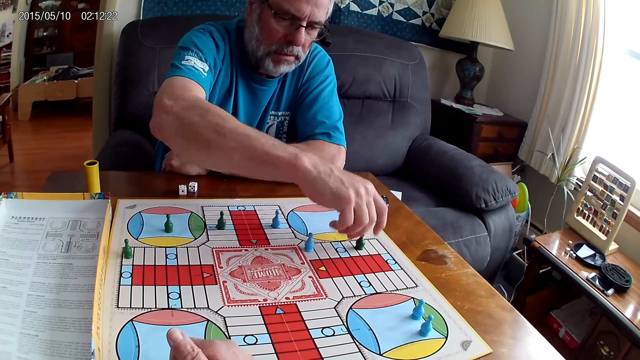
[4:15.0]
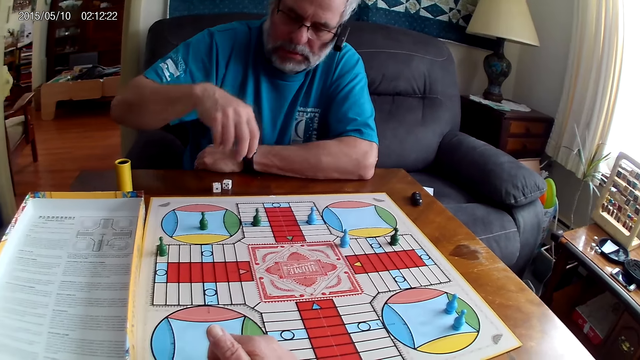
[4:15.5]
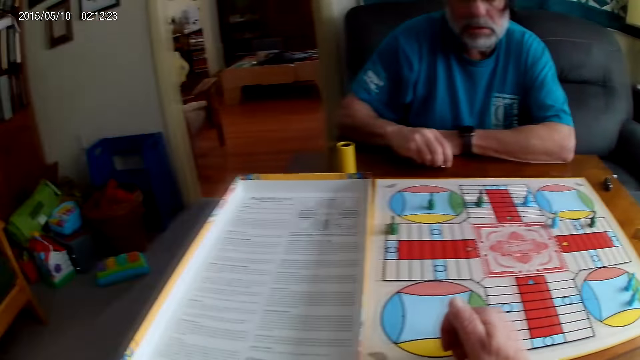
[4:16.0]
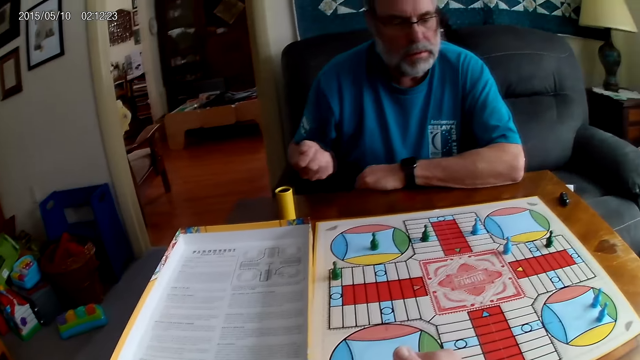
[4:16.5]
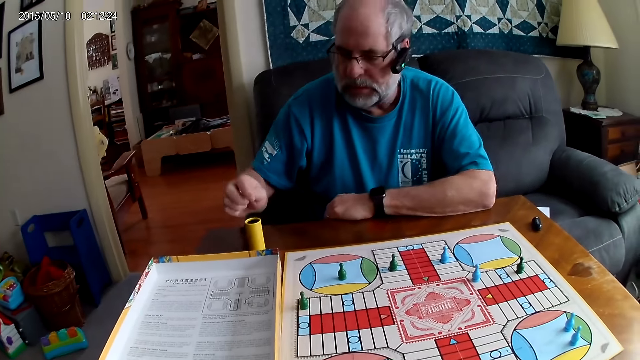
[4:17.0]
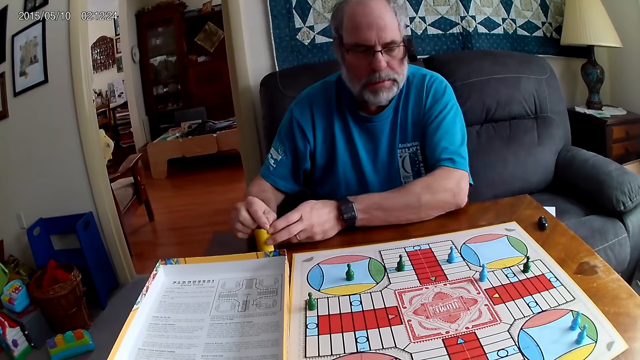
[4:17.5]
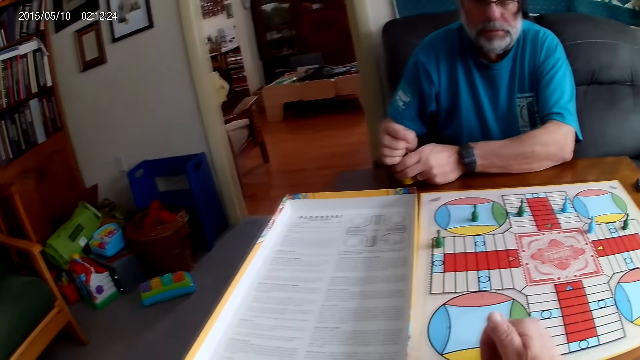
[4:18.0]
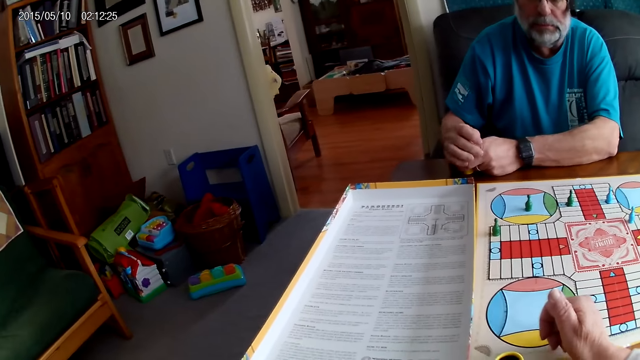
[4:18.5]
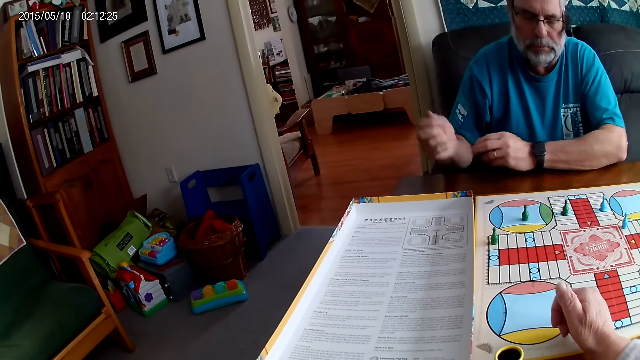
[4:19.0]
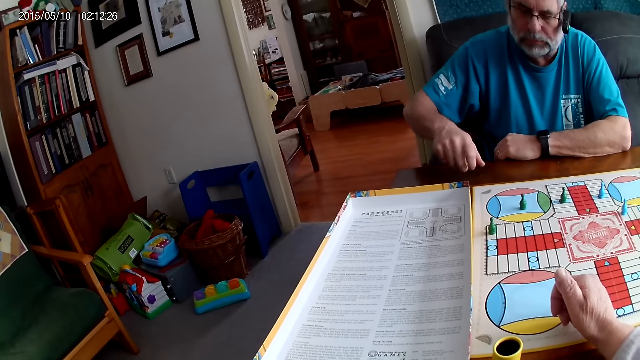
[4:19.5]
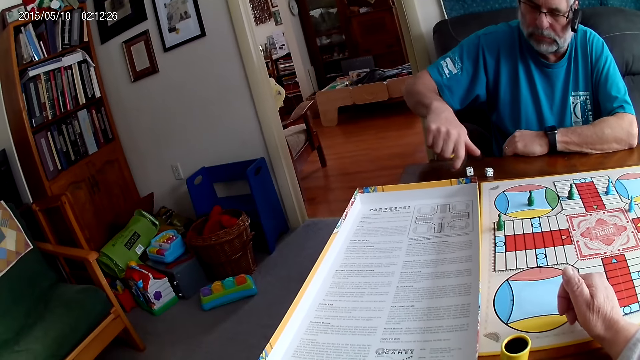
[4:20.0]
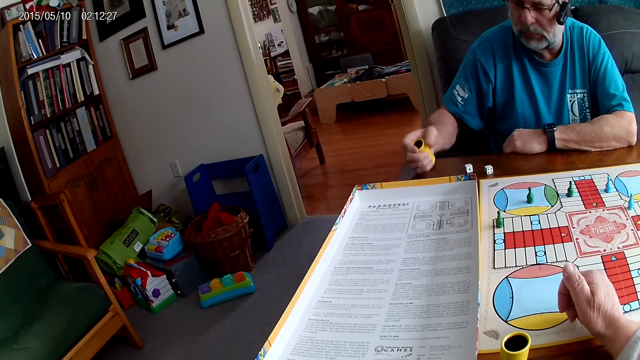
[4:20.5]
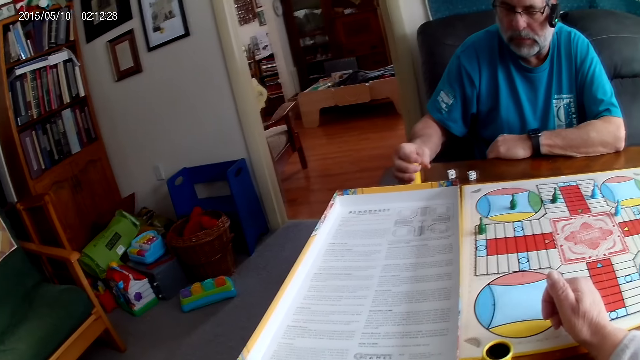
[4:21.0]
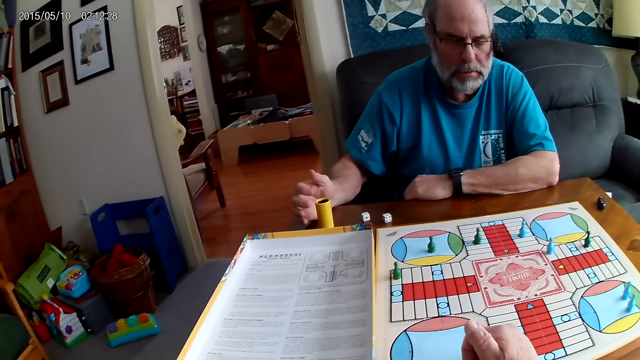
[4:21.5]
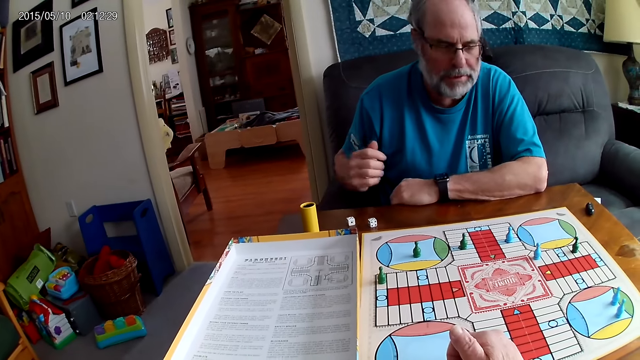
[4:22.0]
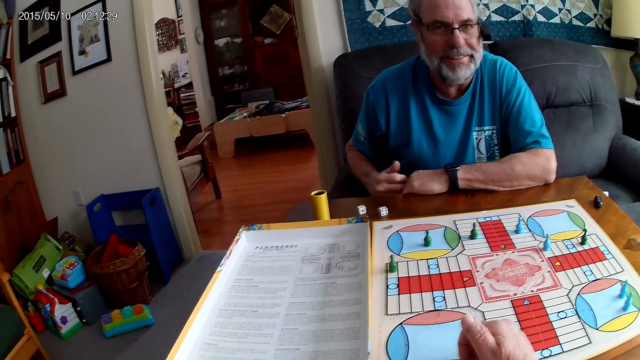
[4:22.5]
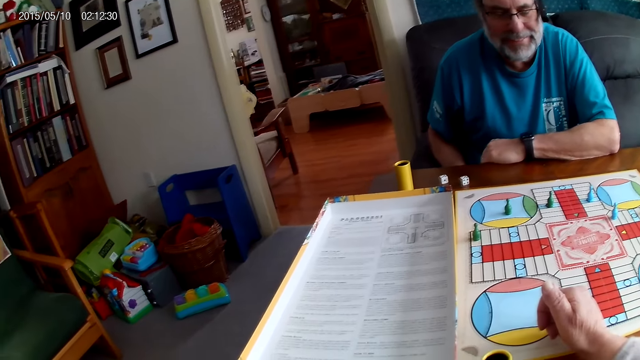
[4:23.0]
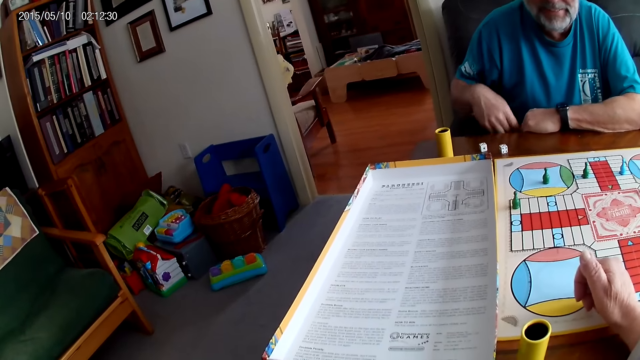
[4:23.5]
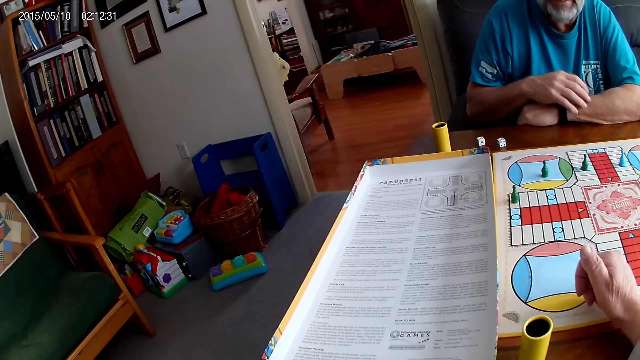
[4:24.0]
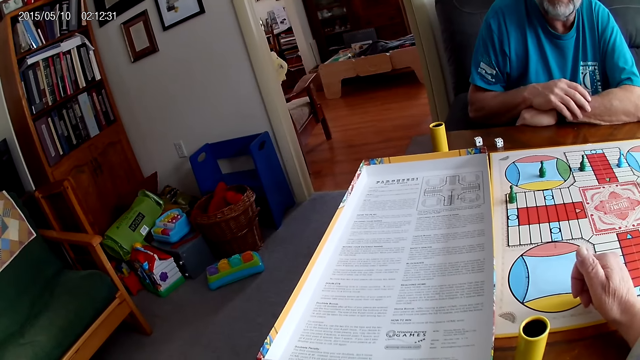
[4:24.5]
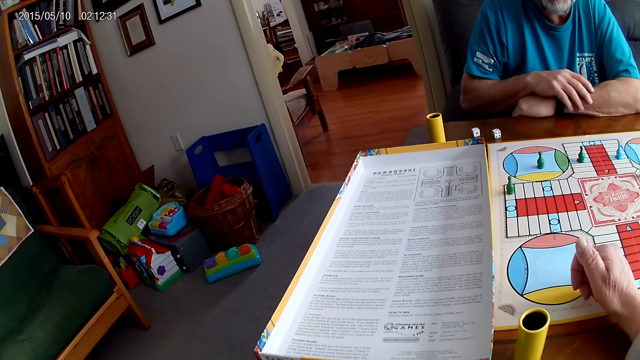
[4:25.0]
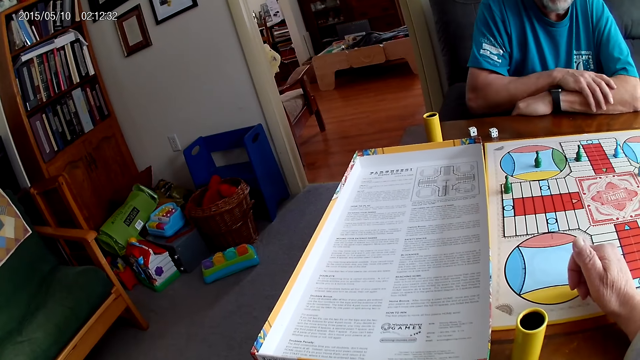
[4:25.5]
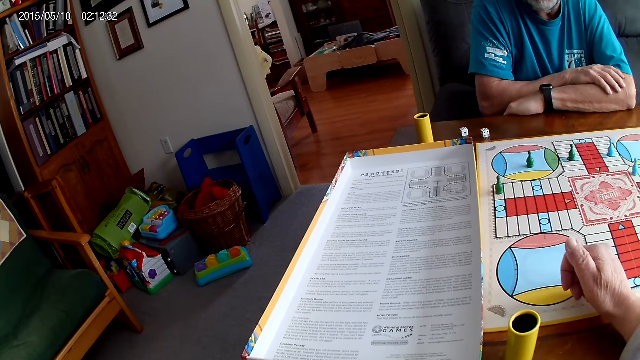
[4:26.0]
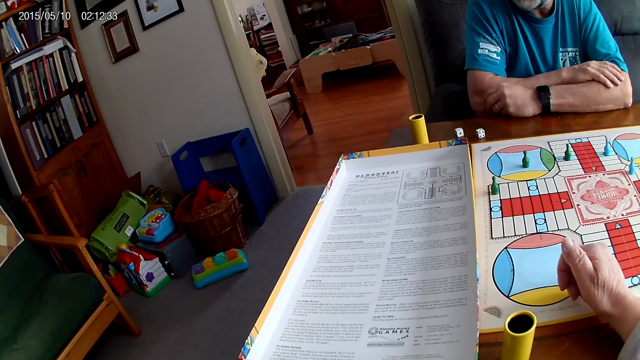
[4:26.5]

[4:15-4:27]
A man picks up the dice from the table with his right hand. He rolls the dice. He puts the dice in the container or dice cup with his right hand. He picks up the container with his right hand. He shuffles the dice in the container with his right hand. He pours the dice in the container on the table with his right hand. He places the dice cup aside. He murmurs. The camera wearer makes a sound. They read the instruction.

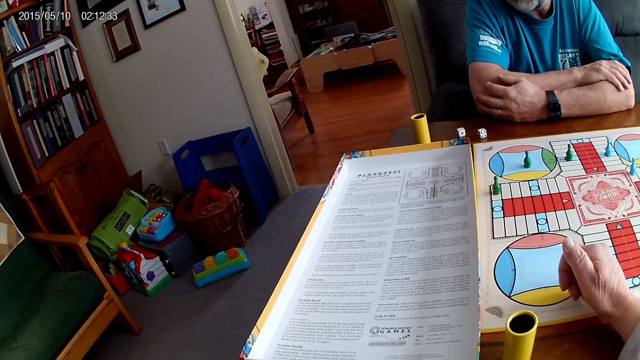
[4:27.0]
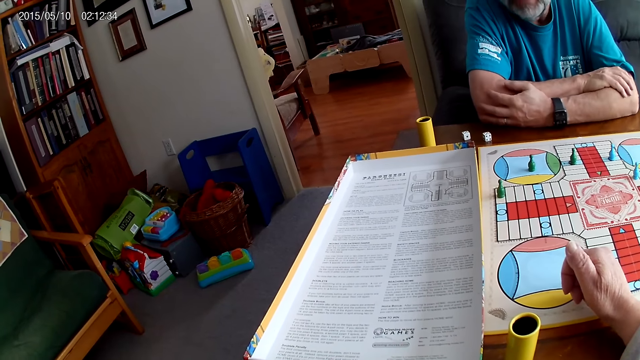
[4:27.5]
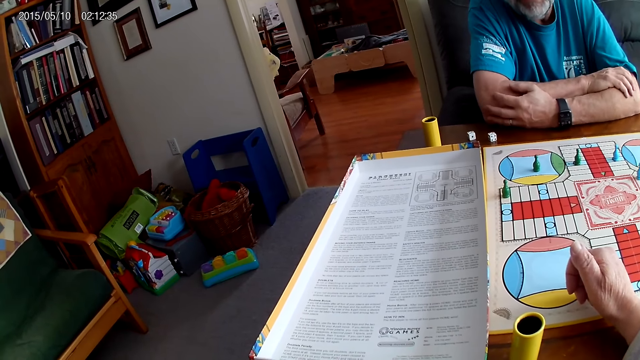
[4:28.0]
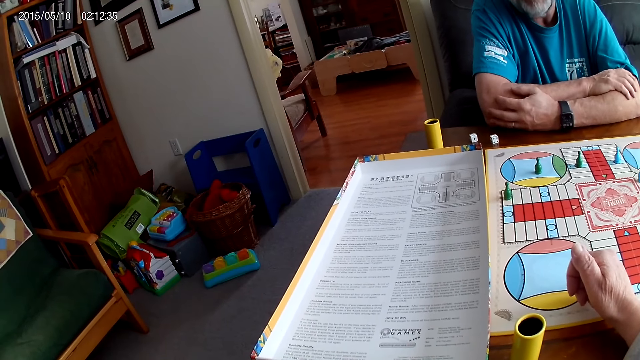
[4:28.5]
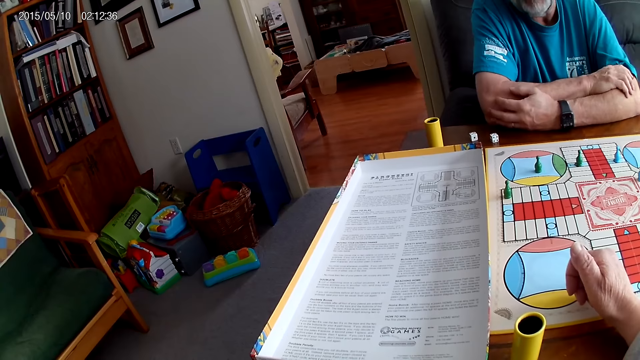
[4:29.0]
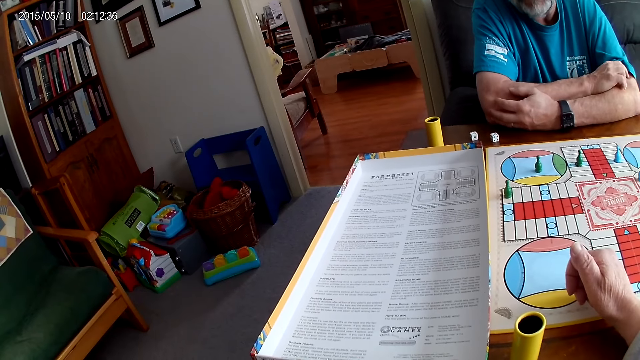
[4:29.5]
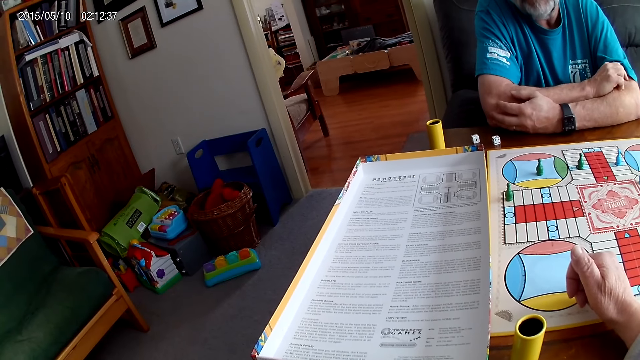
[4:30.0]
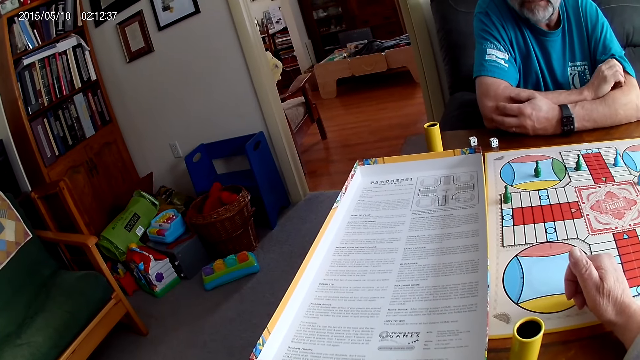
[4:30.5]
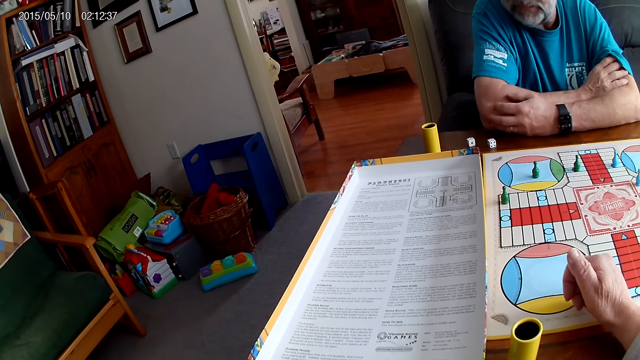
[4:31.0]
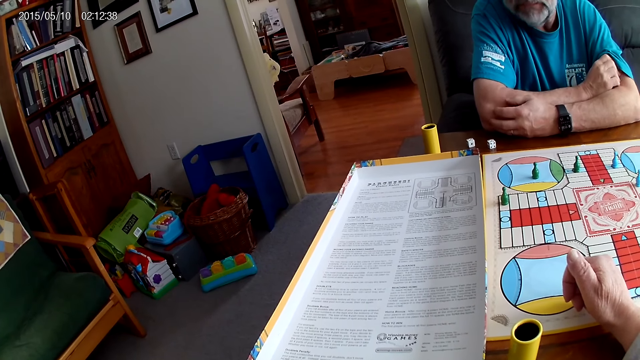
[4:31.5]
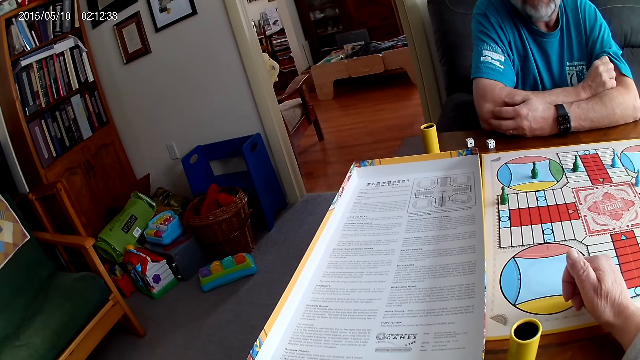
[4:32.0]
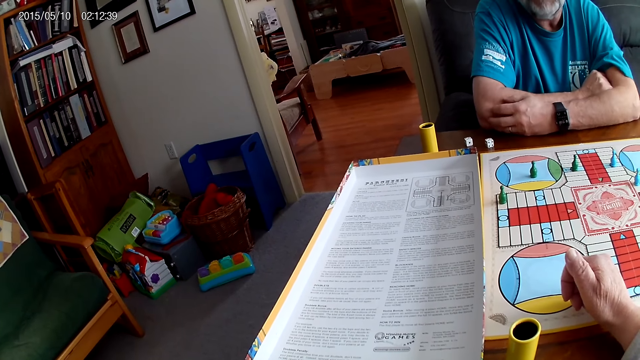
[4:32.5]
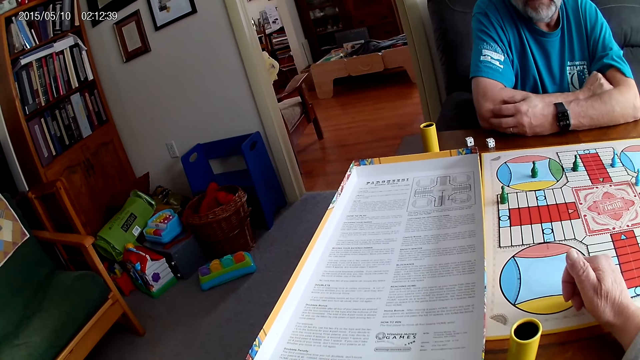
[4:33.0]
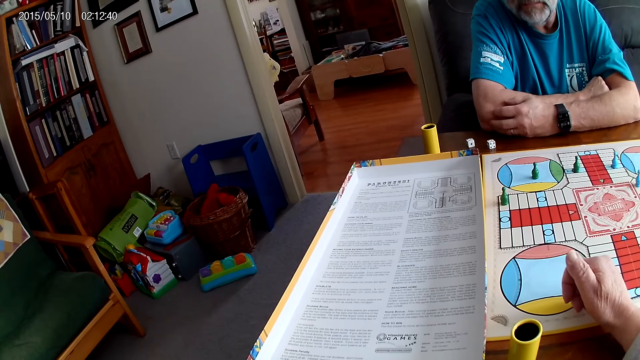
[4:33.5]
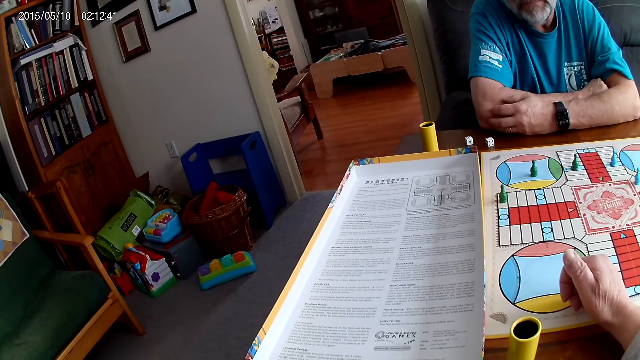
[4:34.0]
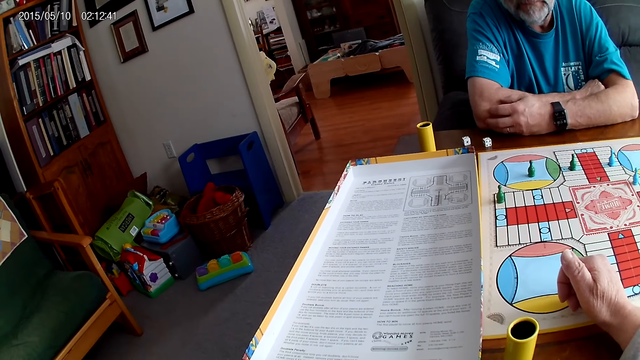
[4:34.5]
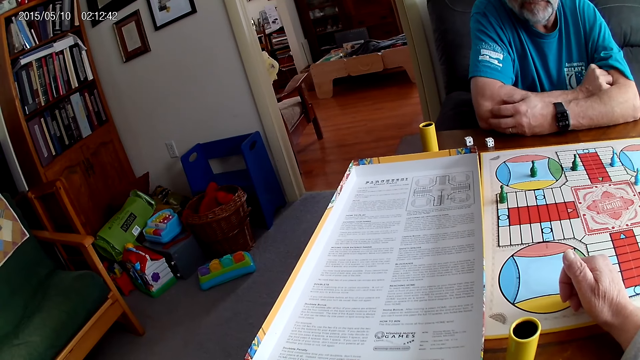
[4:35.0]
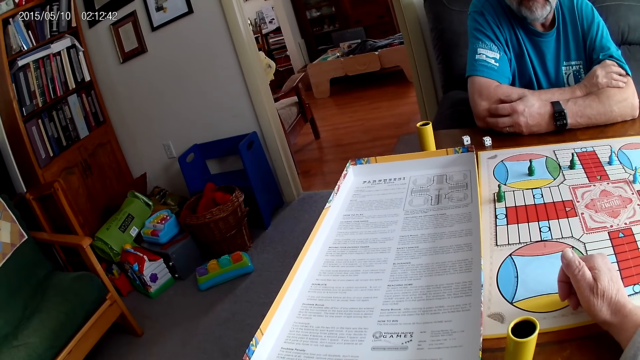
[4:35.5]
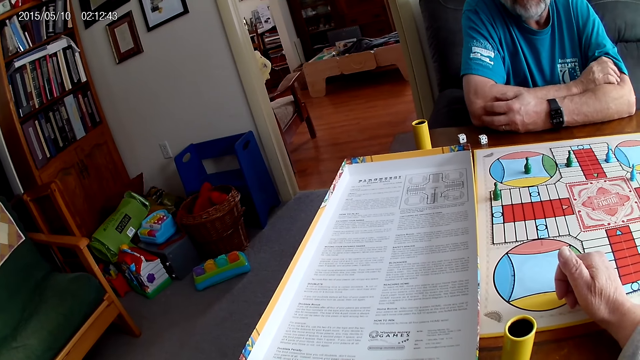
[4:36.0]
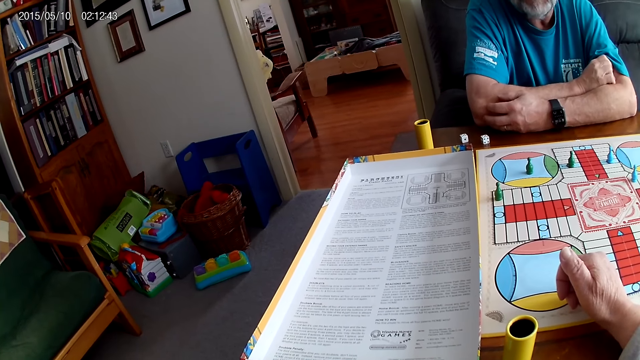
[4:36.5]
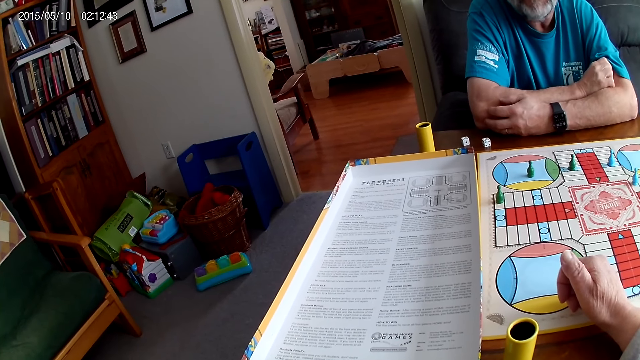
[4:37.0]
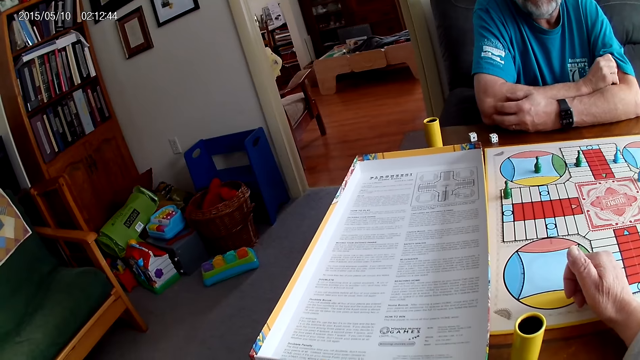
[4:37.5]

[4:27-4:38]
A man converses with the camera wearer. The camera wearer responds to the man. They read the instruction.
